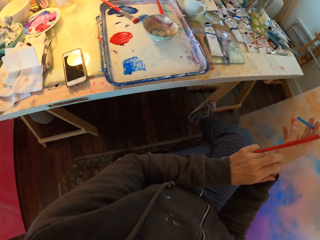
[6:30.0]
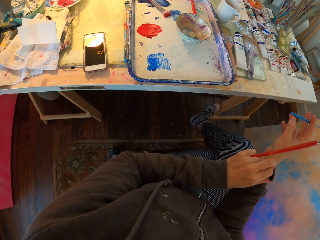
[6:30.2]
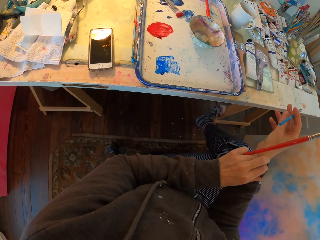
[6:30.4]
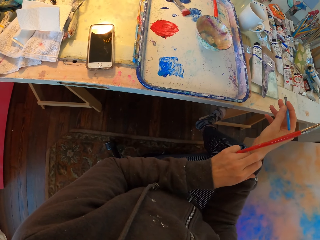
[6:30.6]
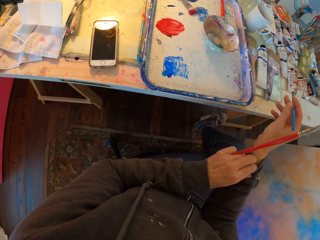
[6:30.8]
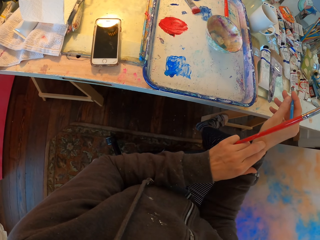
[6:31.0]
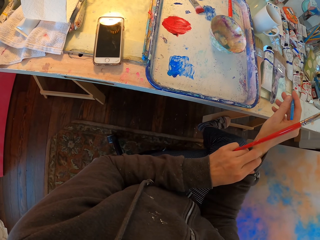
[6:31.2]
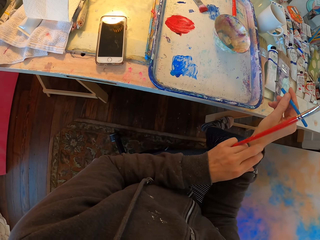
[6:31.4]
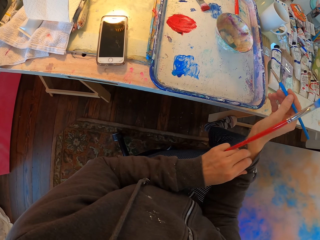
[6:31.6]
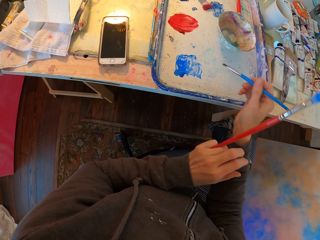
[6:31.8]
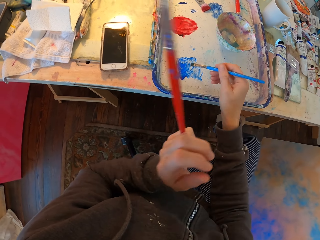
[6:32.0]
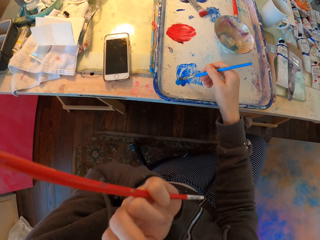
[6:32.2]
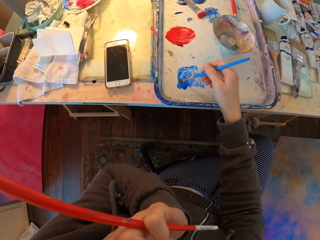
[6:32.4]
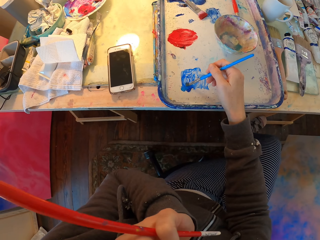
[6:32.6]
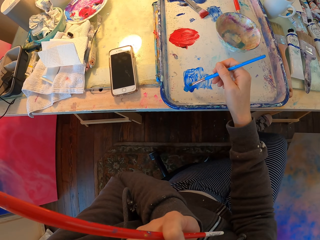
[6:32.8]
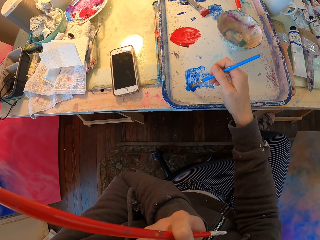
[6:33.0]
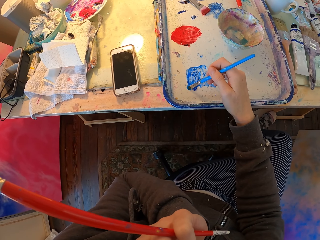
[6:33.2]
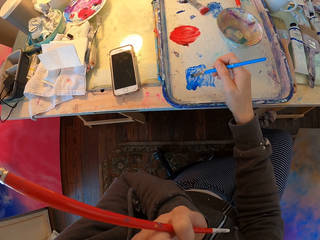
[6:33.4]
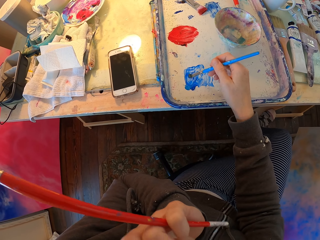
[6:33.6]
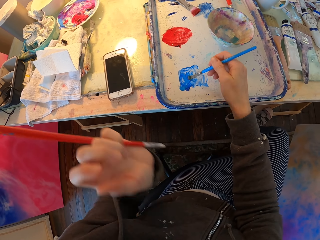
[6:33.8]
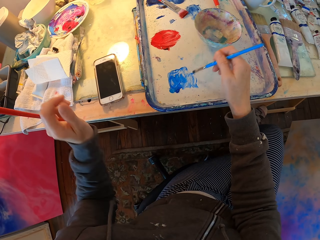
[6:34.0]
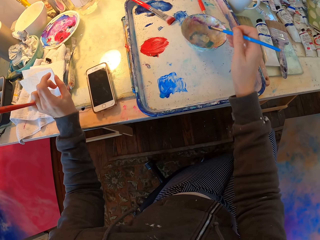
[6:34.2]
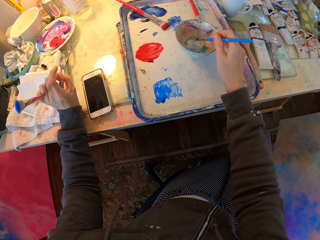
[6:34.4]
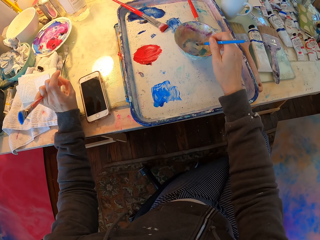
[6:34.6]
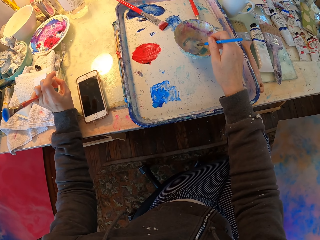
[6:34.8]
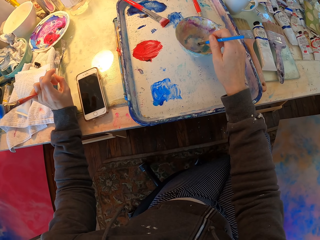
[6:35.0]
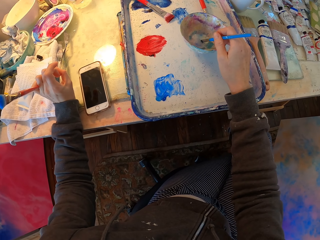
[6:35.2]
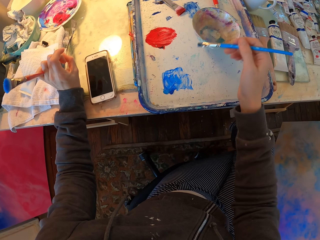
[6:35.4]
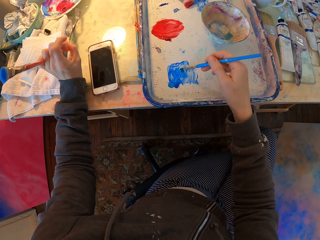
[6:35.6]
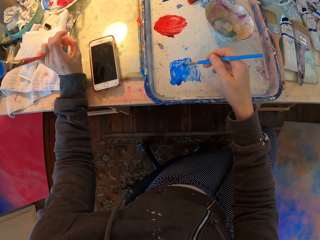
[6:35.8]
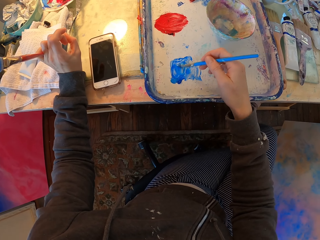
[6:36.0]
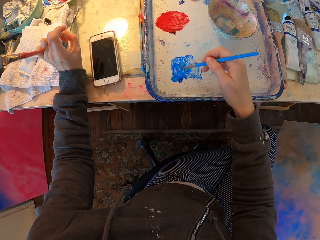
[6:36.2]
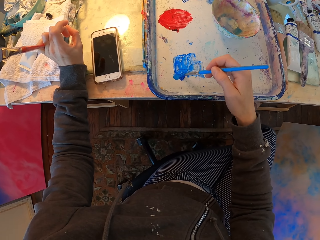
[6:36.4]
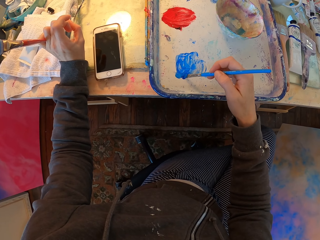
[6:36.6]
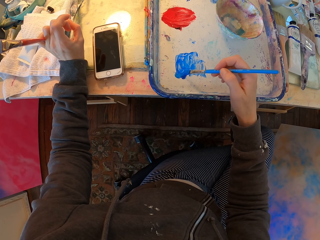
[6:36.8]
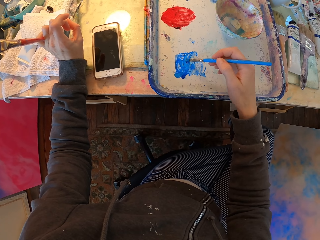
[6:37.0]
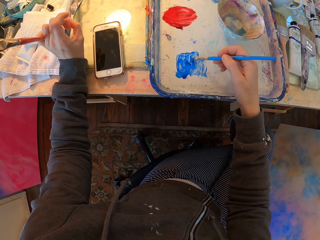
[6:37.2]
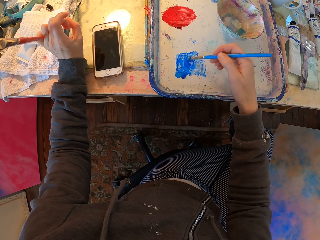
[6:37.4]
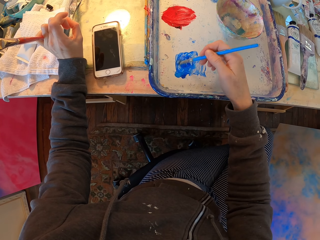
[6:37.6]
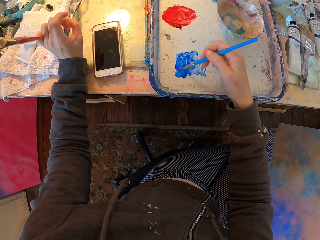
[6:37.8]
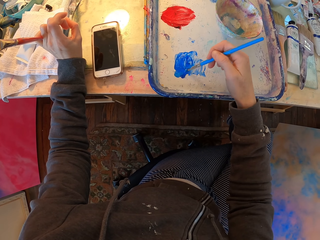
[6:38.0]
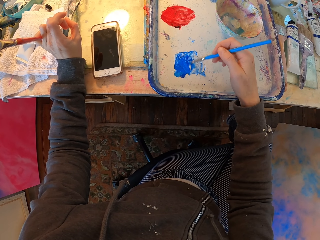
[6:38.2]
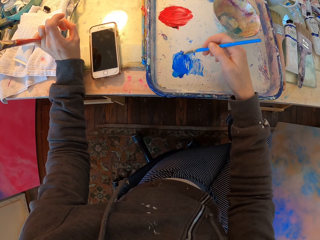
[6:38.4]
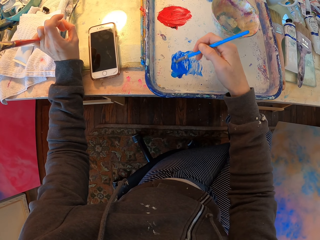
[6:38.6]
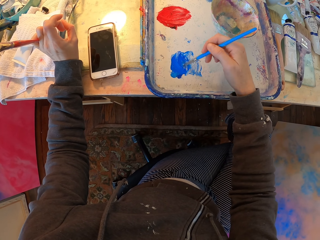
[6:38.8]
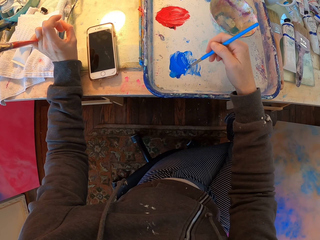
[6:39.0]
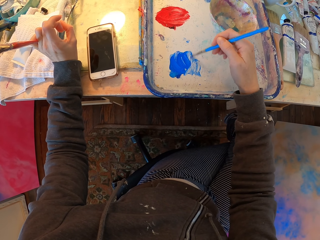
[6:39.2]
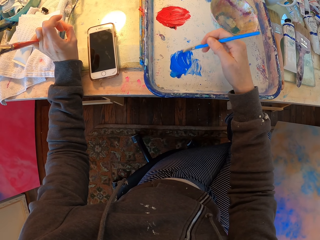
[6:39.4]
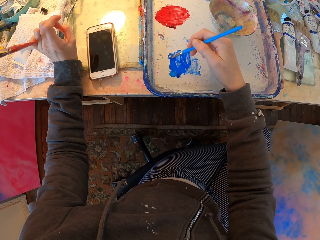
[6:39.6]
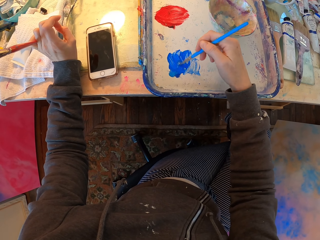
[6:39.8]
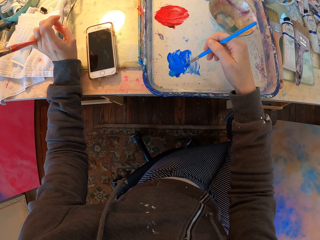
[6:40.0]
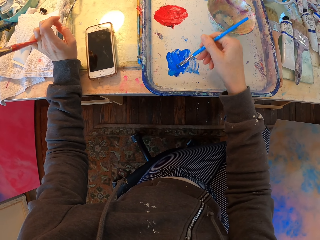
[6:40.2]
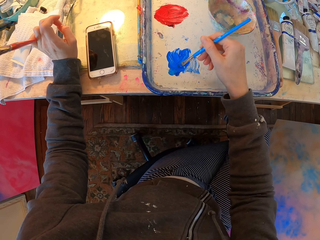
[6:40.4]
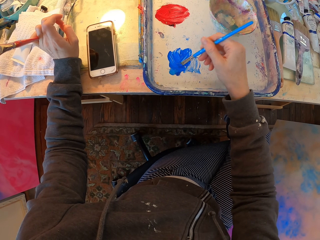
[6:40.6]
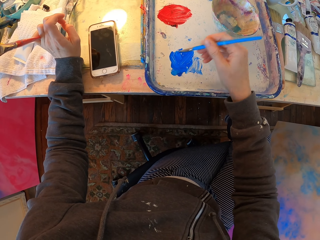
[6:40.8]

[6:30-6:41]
The camera wearer turns to the side. They scratch a hand. They dip paint in the paint tray on the table with a drawing color brush. They dip paint in the bowl on the table. They dip paint in the paint tray on the table.

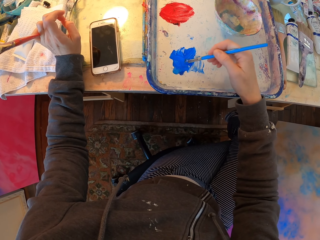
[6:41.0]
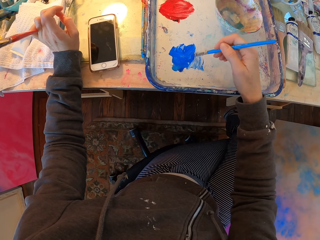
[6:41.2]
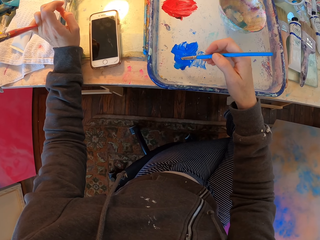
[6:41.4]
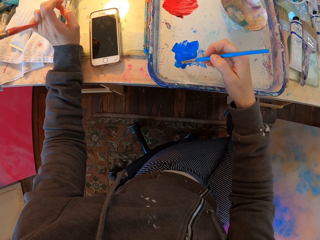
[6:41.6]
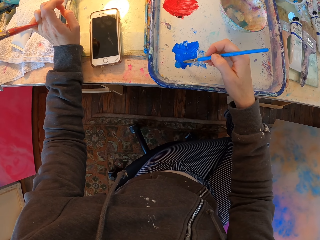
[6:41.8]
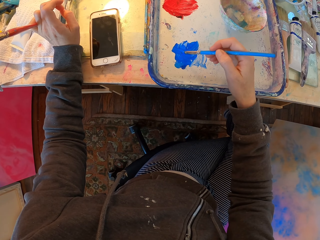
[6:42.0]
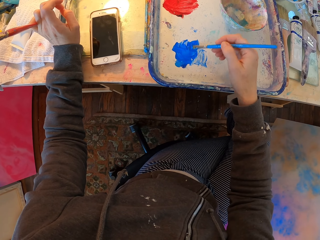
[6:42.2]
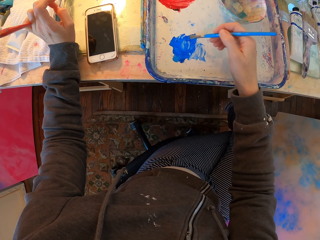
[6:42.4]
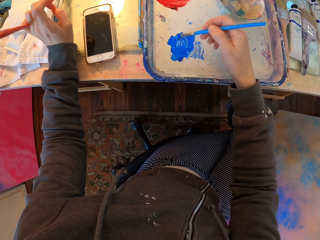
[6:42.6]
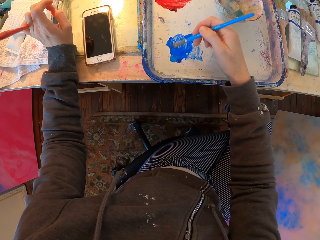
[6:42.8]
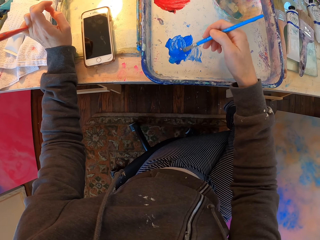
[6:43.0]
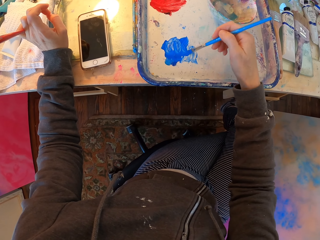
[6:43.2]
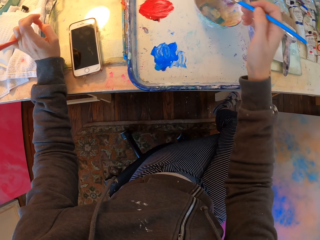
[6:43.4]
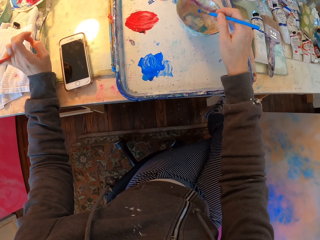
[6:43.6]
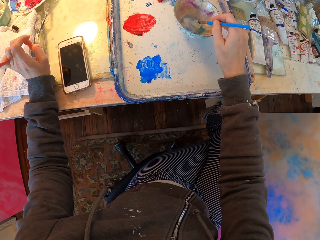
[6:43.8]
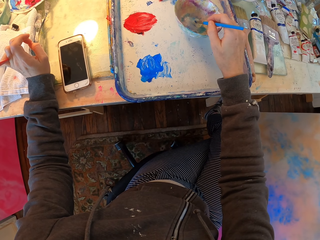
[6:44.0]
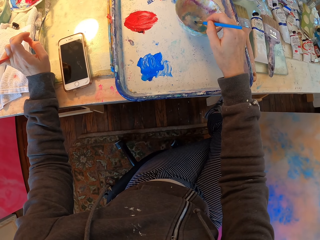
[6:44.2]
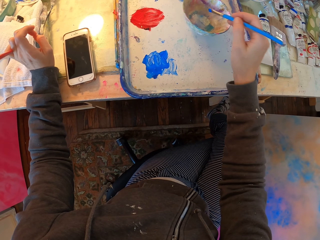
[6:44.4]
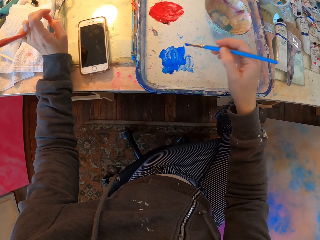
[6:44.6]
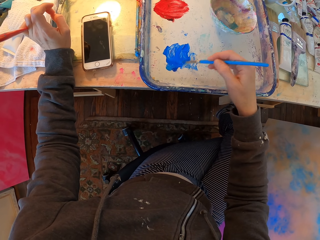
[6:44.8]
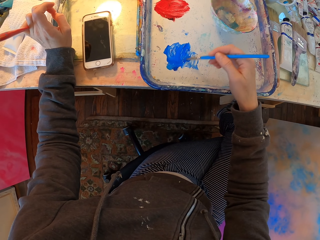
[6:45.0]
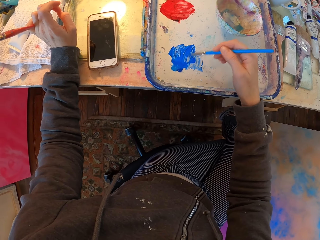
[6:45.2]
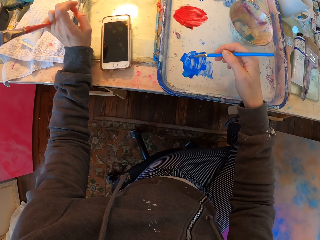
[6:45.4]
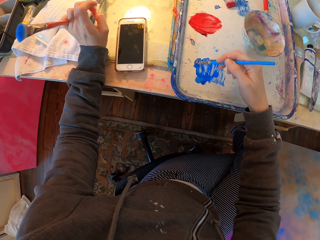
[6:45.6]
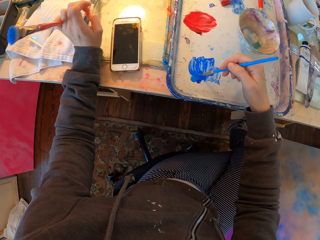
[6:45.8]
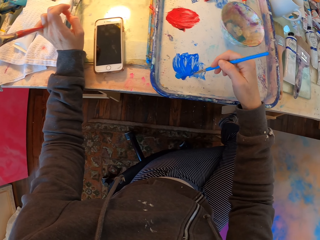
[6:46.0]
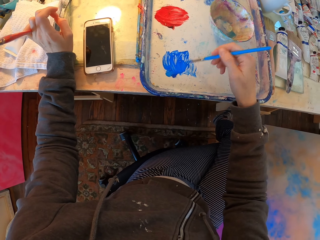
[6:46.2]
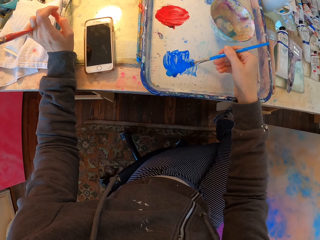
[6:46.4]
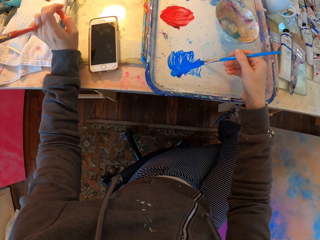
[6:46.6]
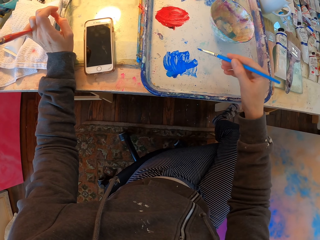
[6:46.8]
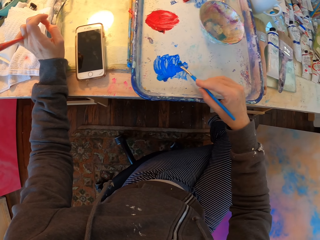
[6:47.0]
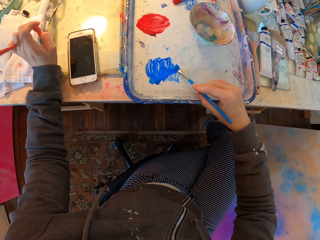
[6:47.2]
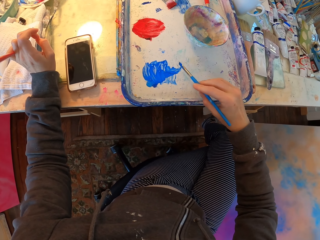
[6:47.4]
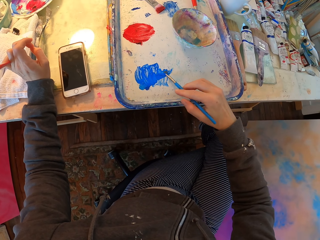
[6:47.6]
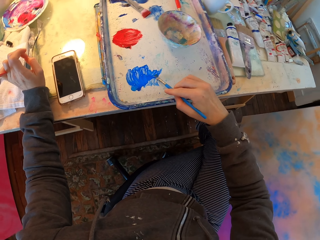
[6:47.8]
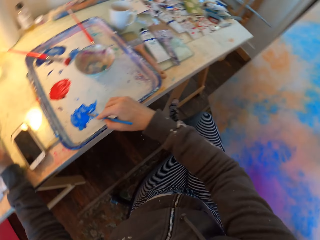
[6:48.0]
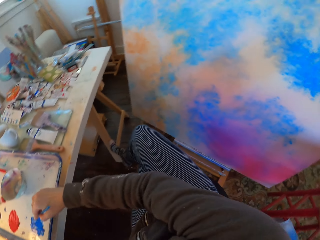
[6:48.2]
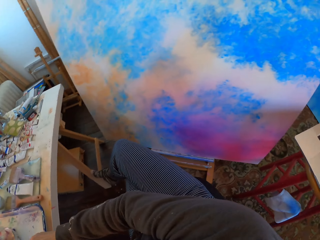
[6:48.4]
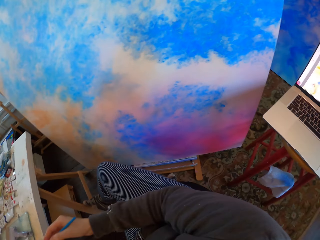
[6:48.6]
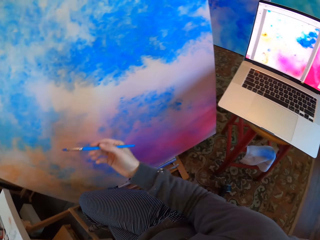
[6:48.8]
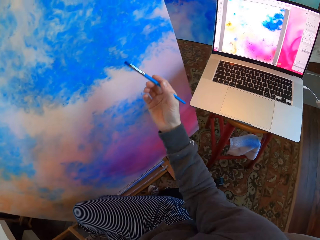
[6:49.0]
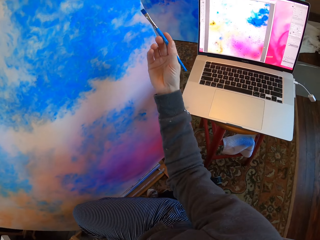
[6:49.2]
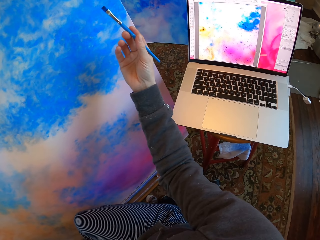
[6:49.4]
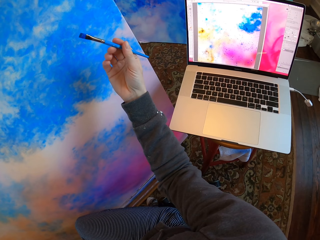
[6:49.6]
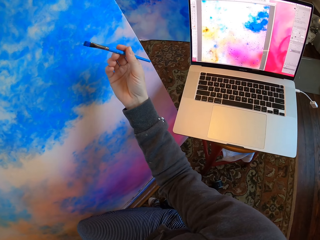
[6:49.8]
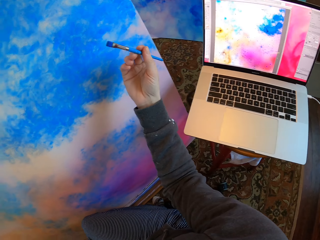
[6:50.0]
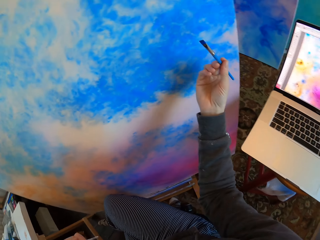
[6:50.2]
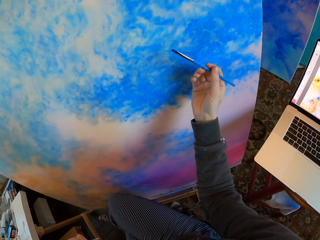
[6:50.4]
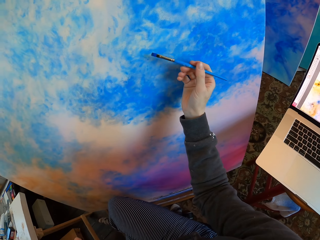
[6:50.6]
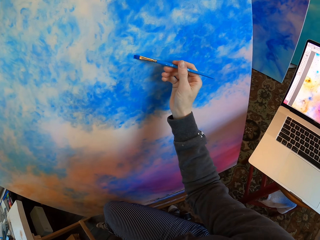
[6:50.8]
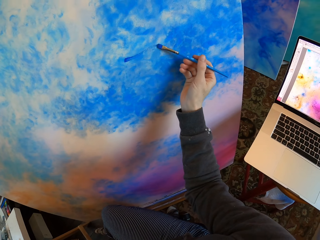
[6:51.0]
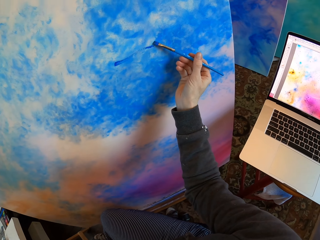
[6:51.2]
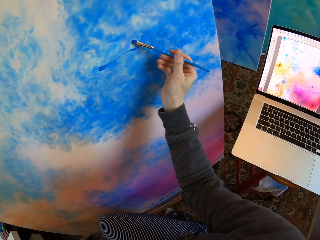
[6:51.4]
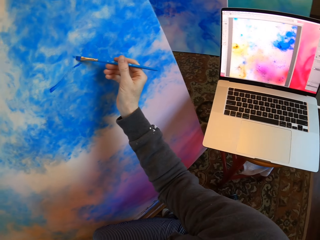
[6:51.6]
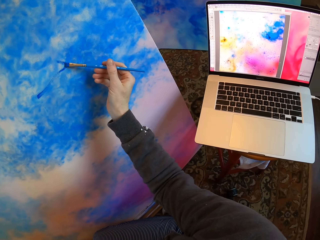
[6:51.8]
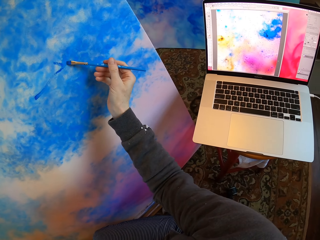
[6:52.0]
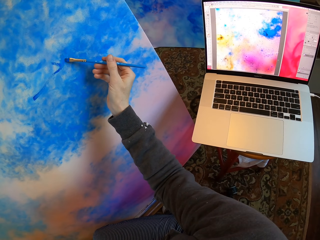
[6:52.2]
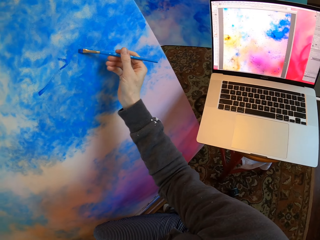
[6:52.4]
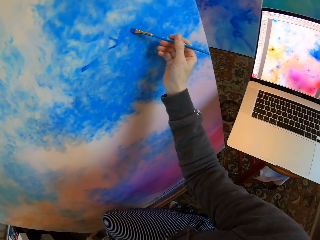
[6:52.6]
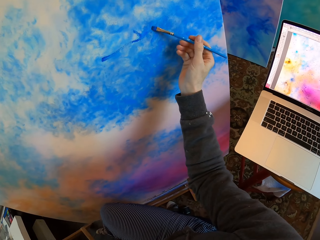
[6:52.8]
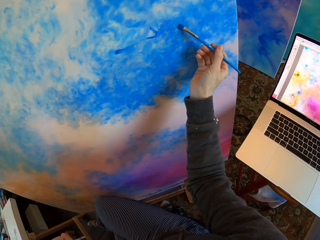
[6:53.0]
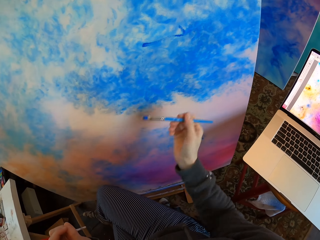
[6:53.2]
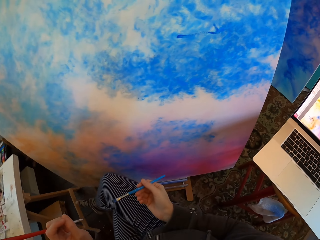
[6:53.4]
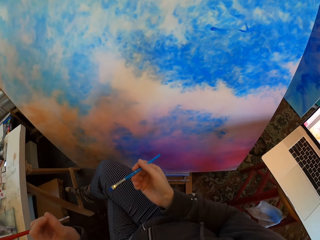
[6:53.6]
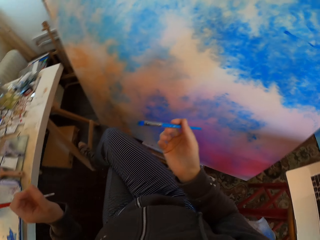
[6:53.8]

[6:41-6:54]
The camera wearer dips paint in the bowl on the table. They dip paint in the paint tray on the table with a drawing color brush. They hold the drawing color brush. They turn to the side. They paint on the manila paper with a brush. They turn to the side. They color a board with the drawing color brush.
